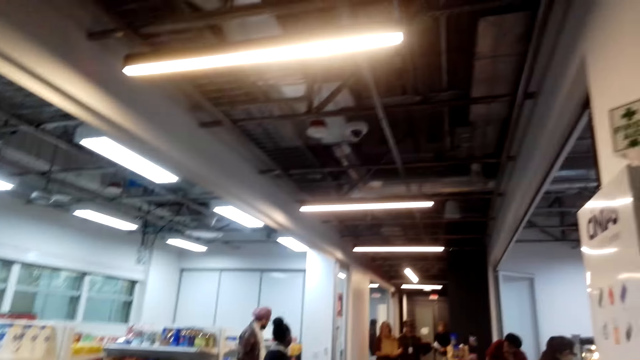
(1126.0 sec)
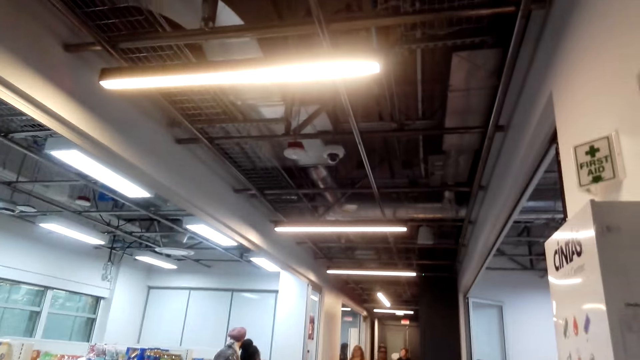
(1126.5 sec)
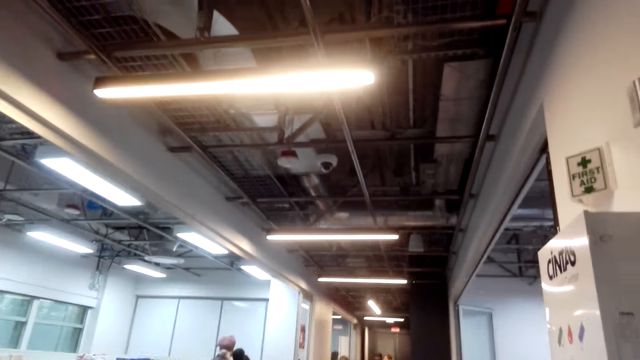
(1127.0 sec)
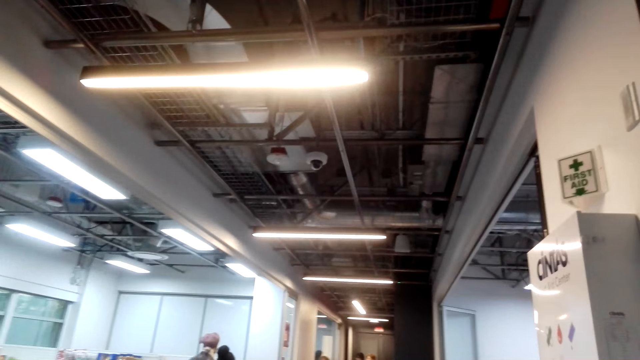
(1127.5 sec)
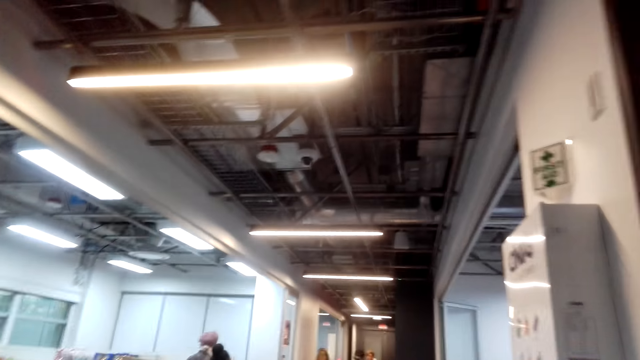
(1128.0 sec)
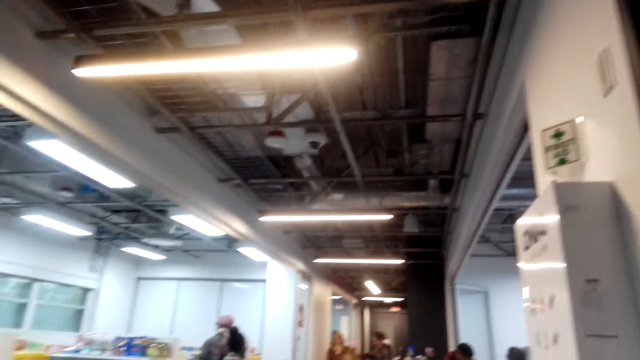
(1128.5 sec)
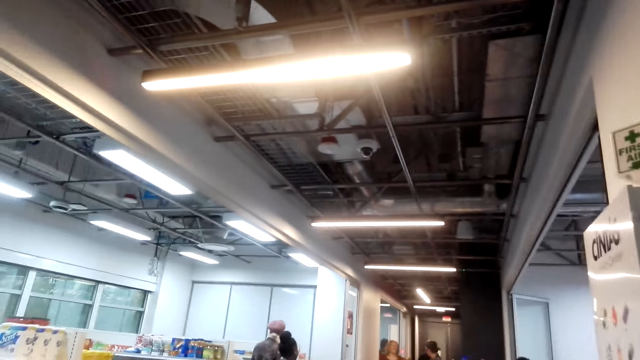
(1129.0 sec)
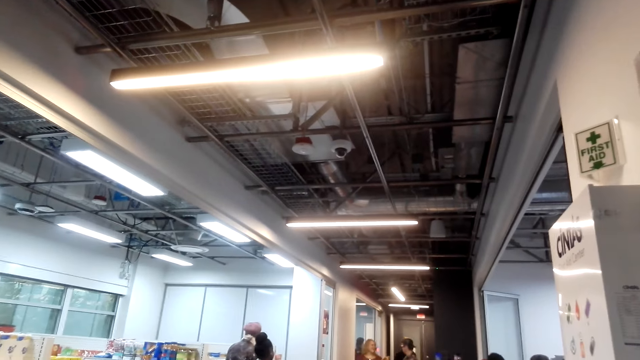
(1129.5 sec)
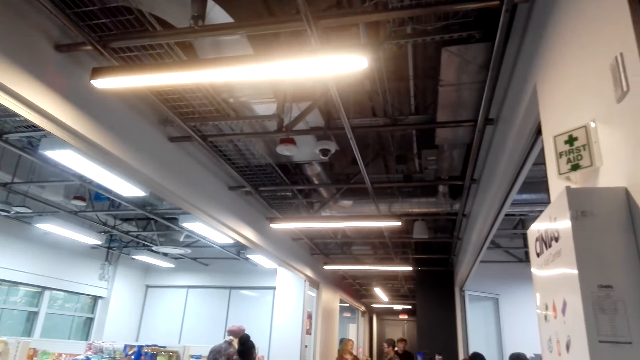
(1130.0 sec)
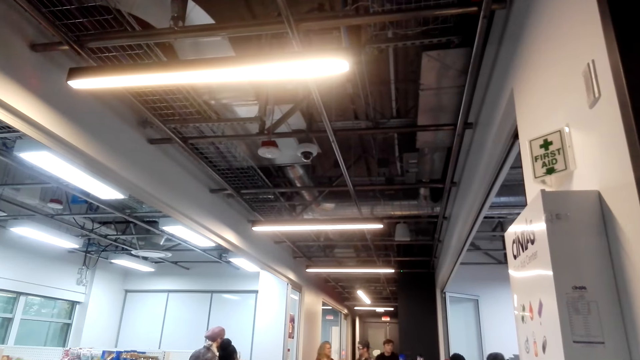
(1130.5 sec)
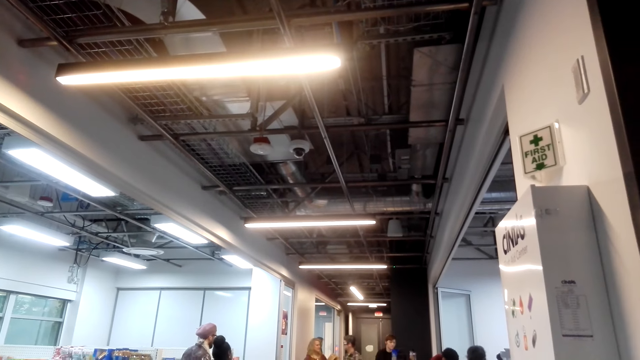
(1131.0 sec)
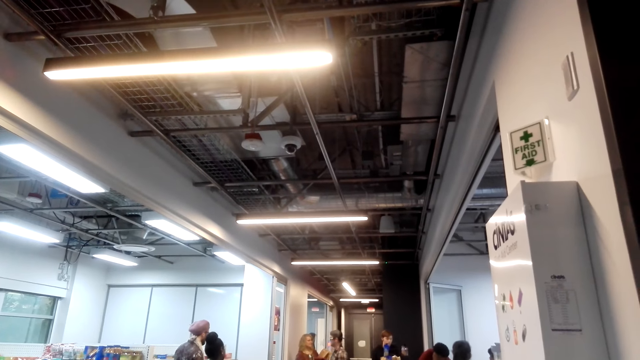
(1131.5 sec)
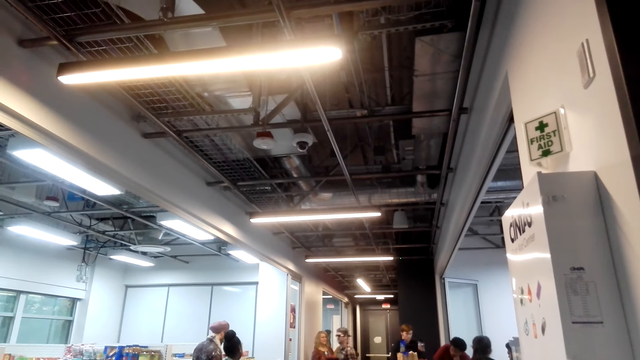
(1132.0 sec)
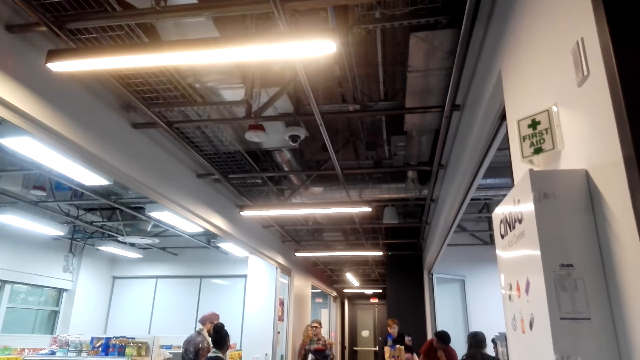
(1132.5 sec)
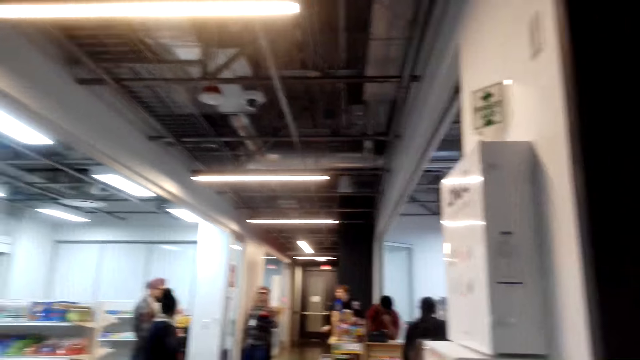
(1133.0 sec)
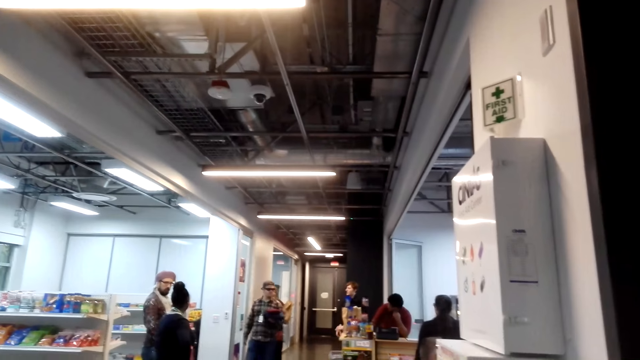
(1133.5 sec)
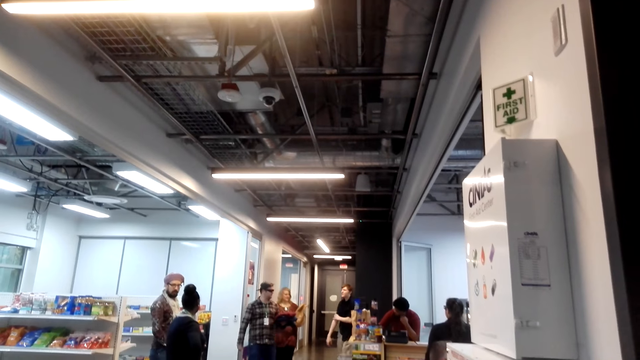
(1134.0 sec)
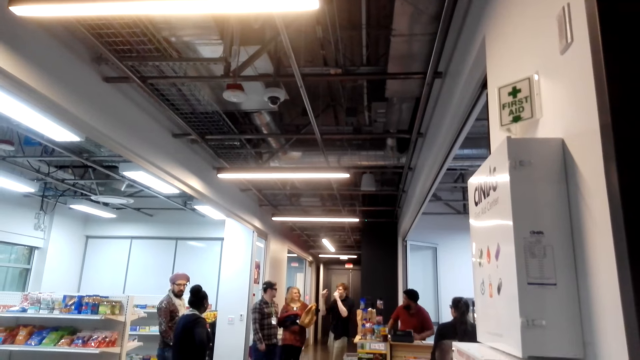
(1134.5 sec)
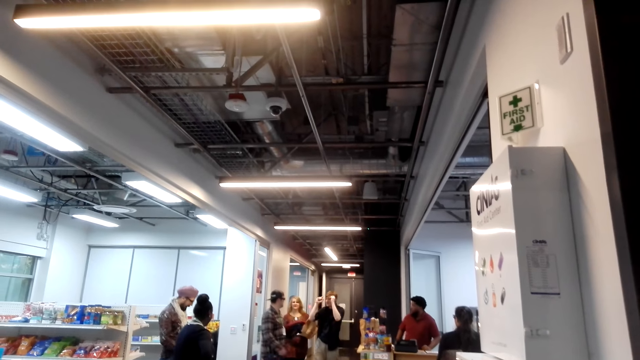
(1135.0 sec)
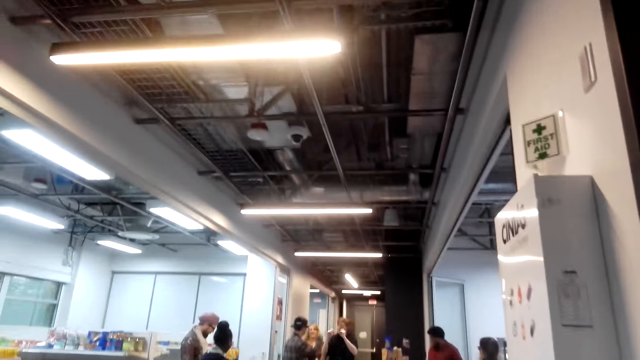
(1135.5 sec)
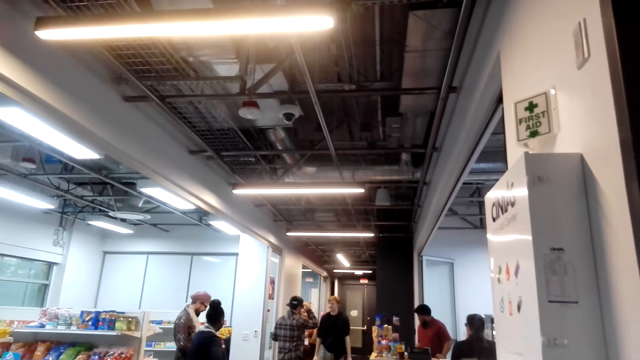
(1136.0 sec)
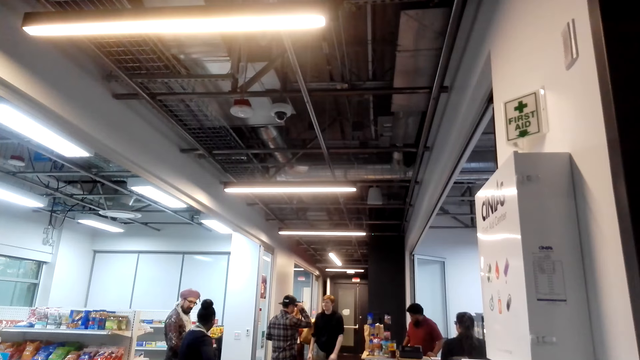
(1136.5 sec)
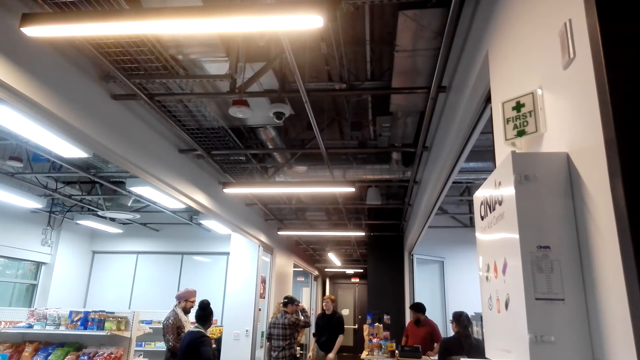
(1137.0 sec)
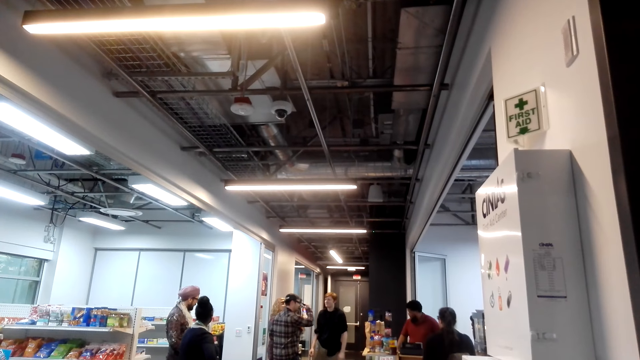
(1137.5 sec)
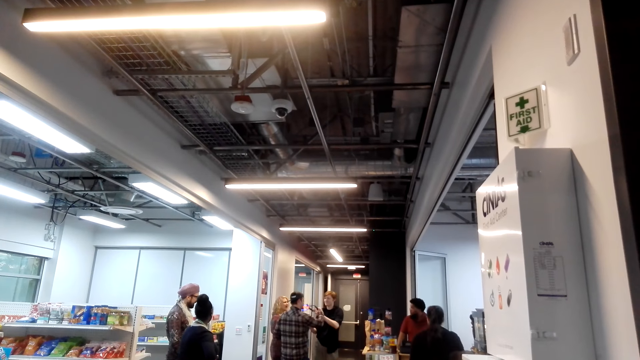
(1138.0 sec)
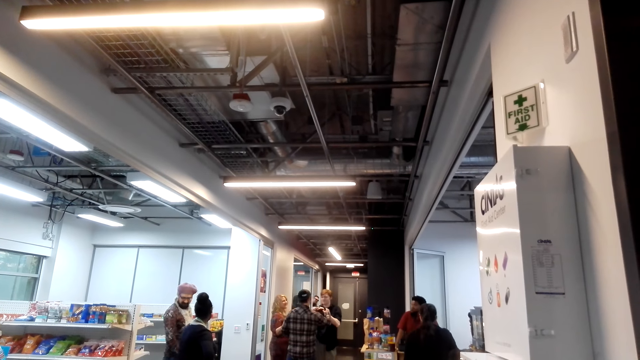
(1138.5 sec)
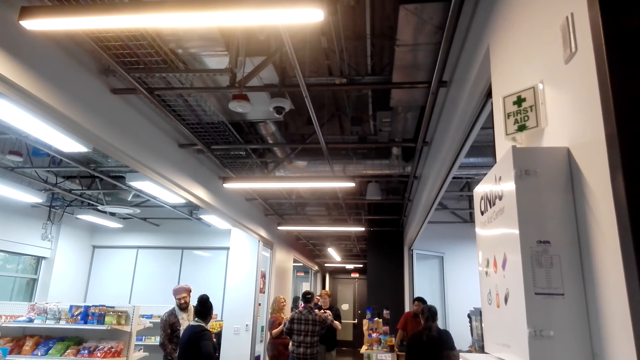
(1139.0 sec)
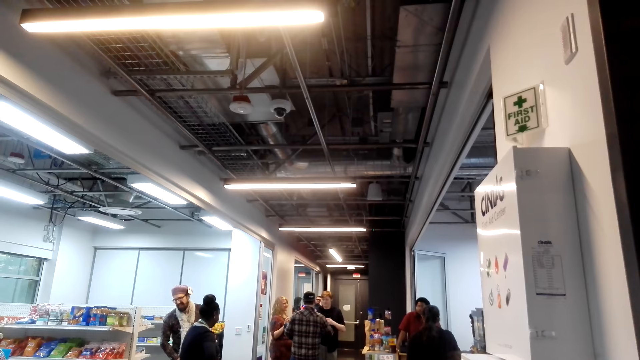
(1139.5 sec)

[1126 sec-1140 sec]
The camera wearer converses to a woman. The woman converses to the camera wearer. The camera wearer looks at the colleagues. They respond to the woman.

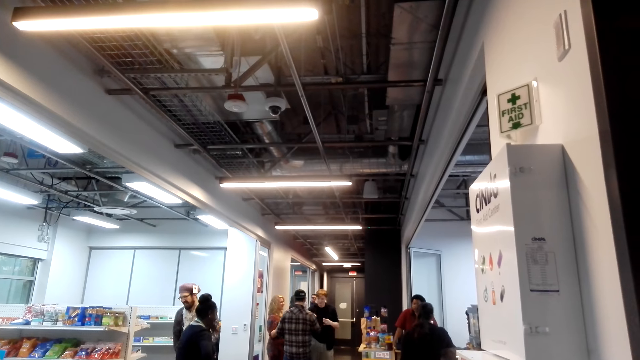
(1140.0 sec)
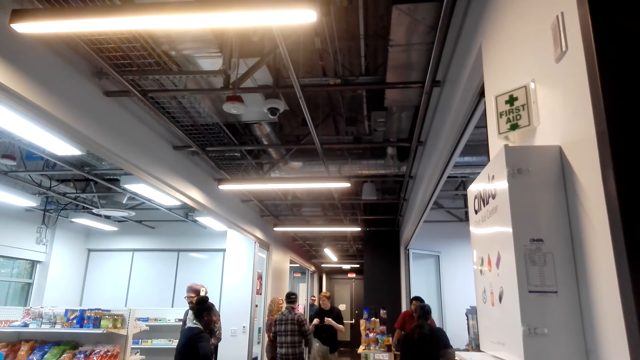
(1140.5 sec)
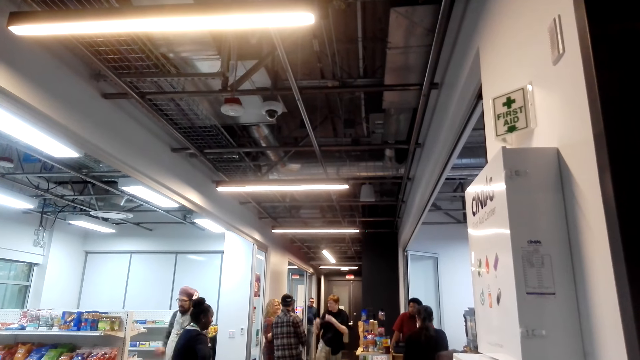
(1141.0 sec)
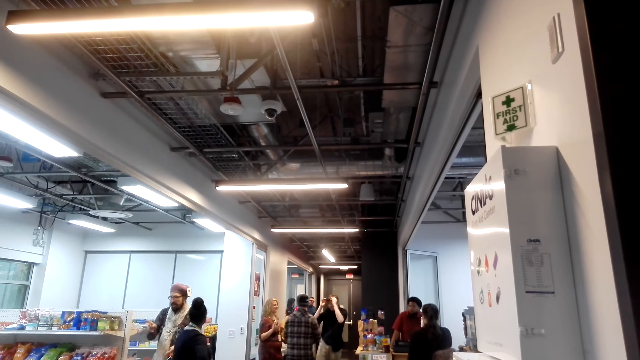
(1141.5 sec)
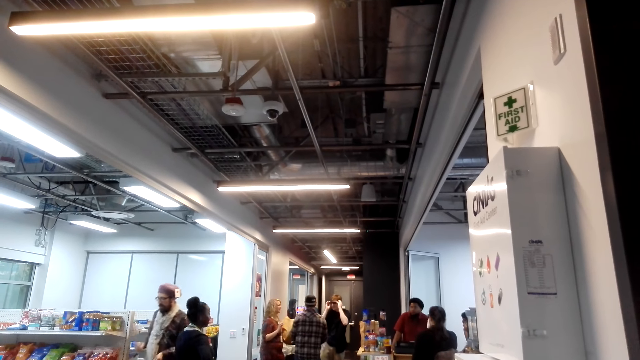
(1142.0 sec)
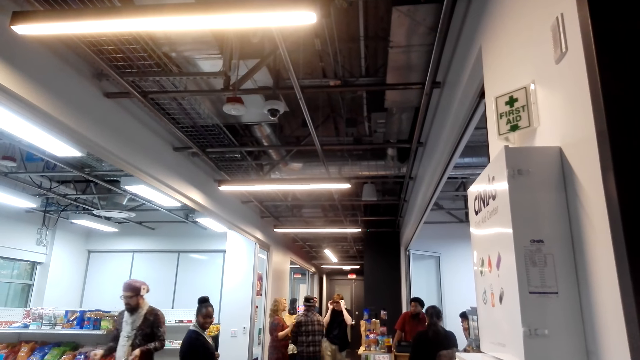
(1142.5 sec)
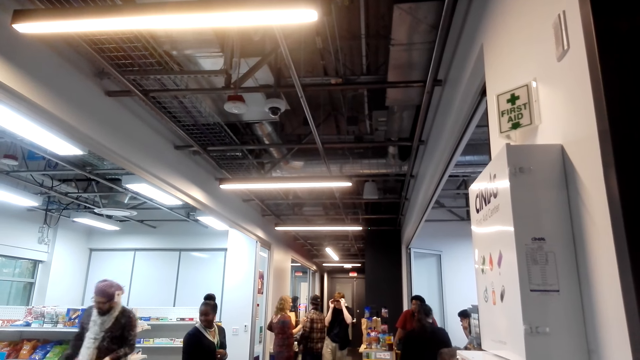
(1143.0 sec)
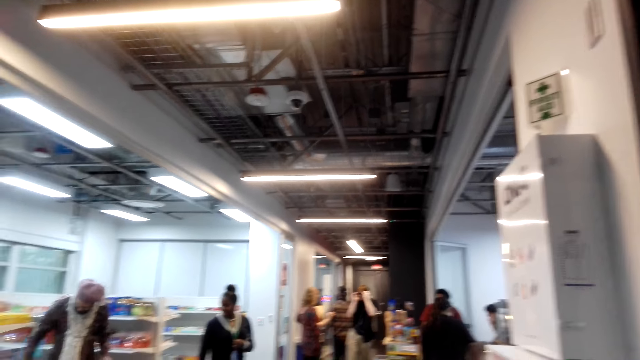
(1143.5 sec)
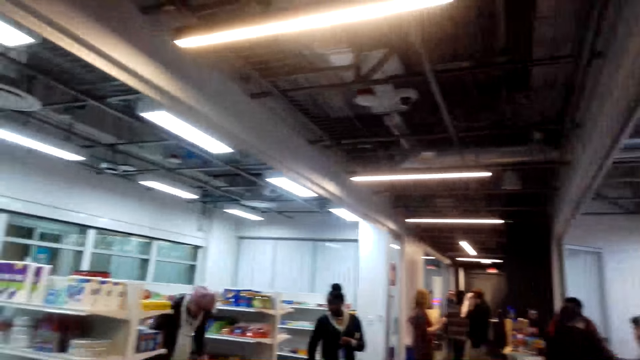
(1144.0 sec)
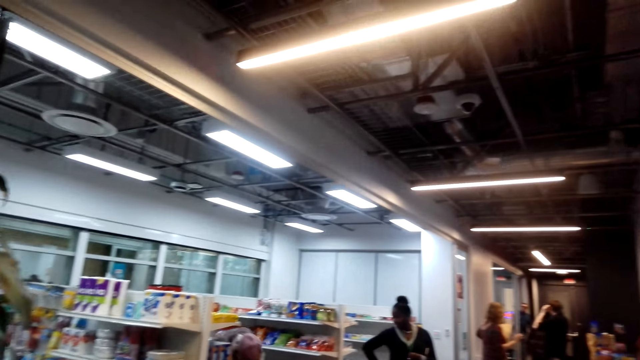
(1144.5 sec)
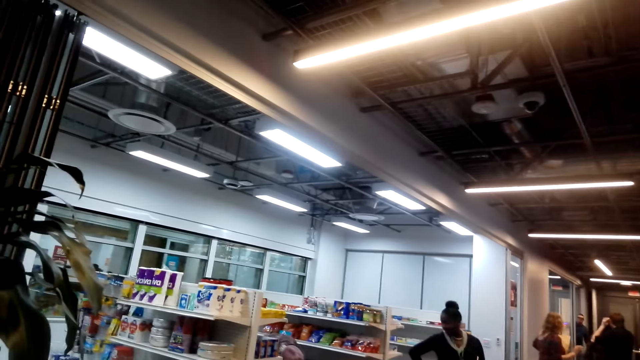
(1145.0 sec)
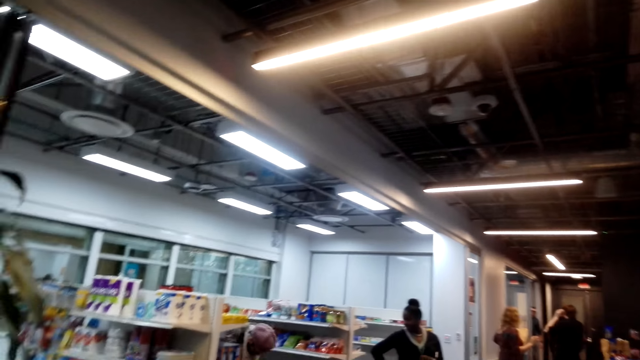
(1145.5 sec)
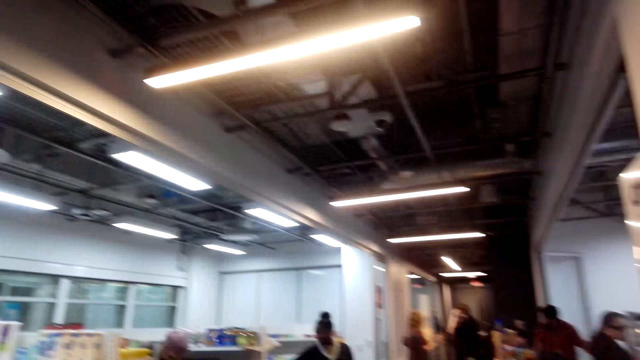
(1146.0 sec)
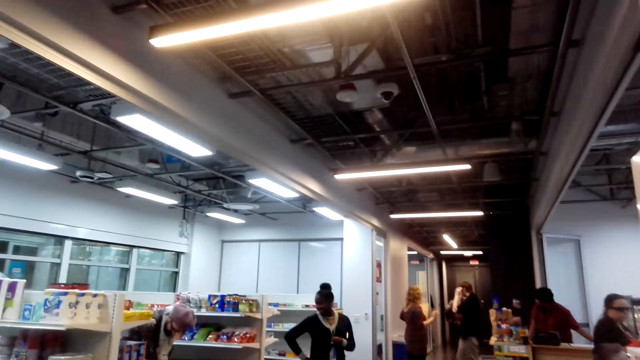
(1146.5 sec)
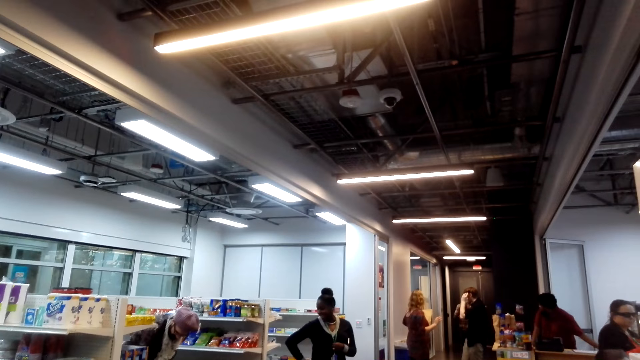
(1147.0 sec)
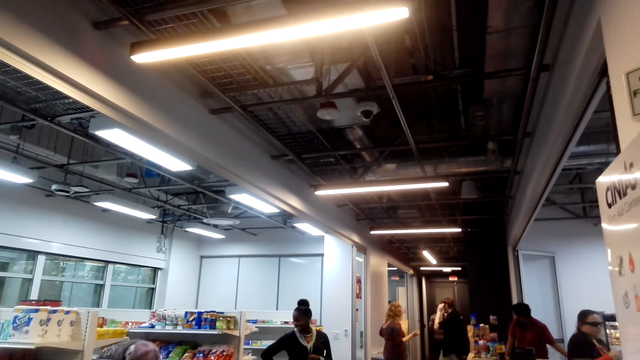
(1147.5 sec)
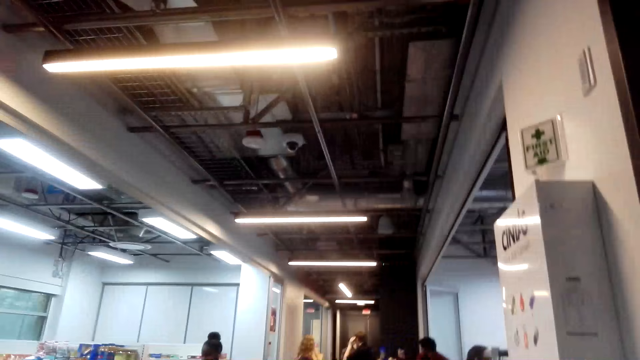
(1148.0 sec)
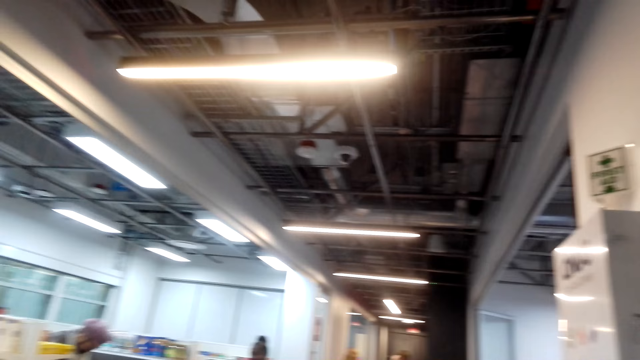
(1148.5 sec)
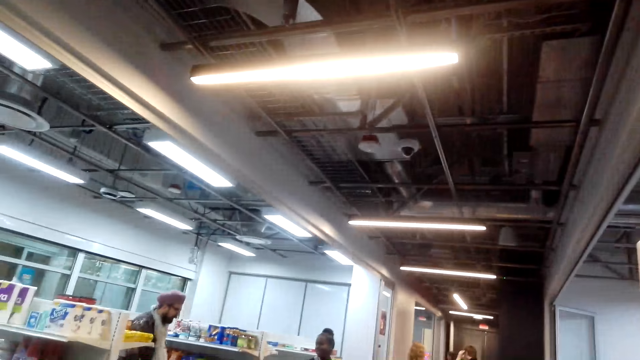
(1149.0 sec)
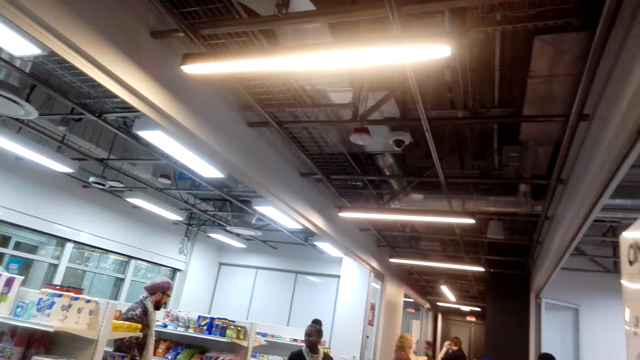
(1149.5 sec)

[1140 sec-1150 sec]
The camera wearer looks around the shop.
